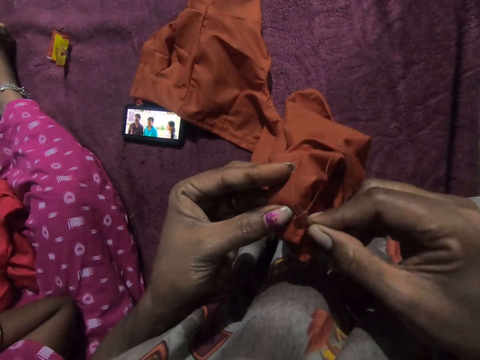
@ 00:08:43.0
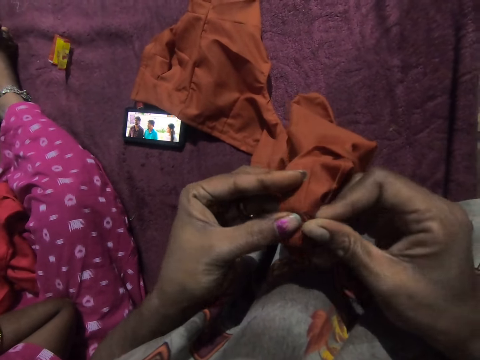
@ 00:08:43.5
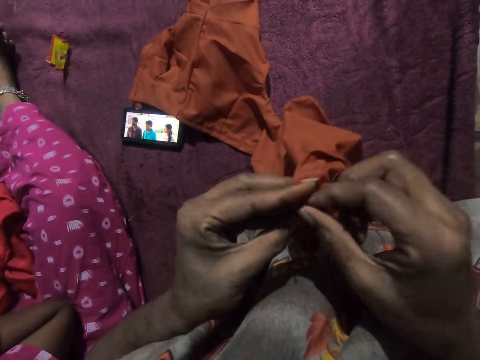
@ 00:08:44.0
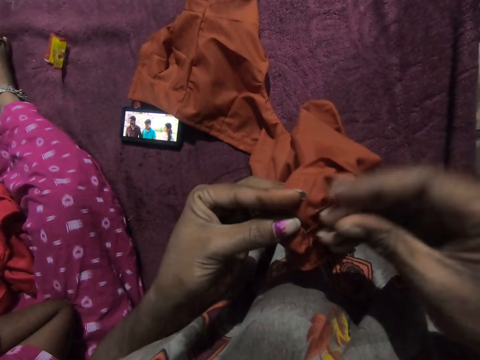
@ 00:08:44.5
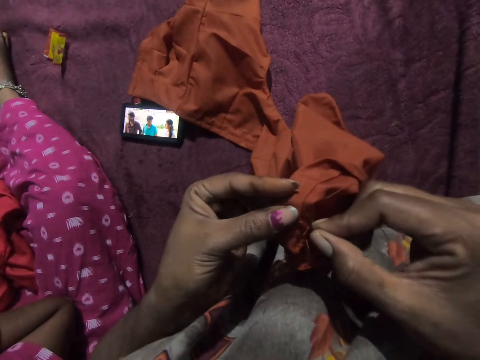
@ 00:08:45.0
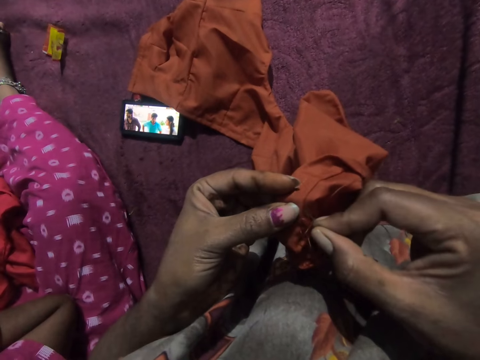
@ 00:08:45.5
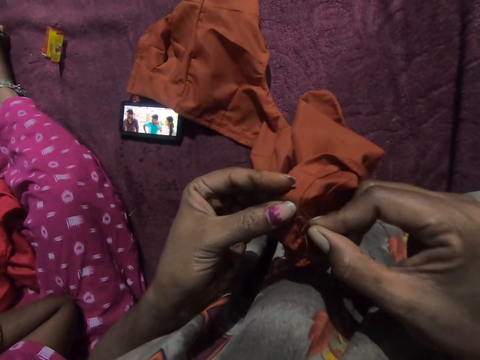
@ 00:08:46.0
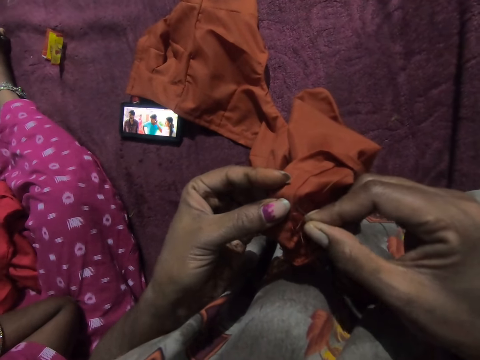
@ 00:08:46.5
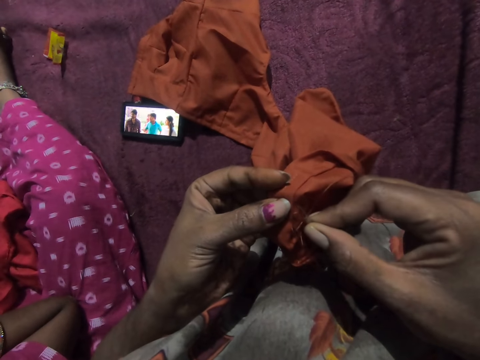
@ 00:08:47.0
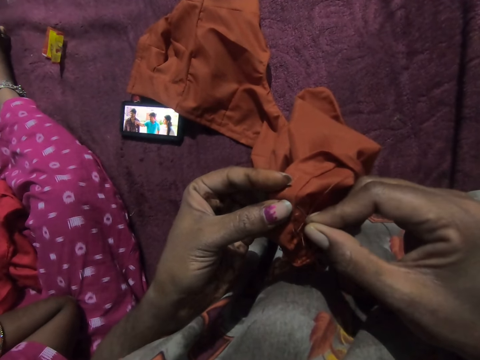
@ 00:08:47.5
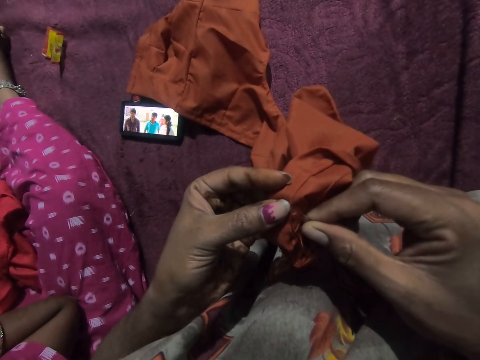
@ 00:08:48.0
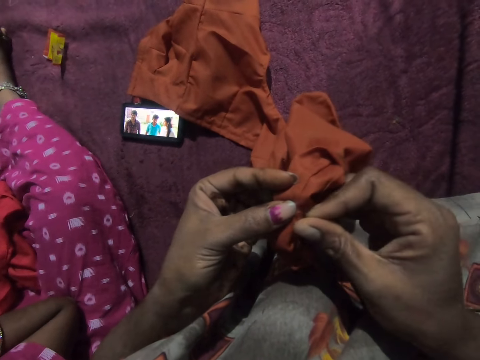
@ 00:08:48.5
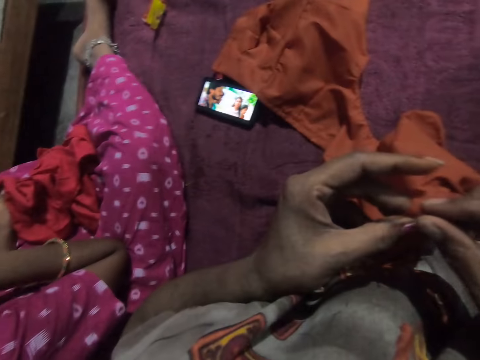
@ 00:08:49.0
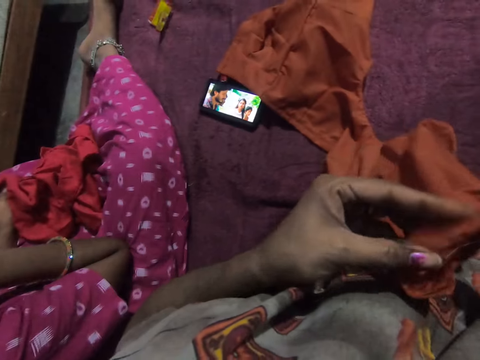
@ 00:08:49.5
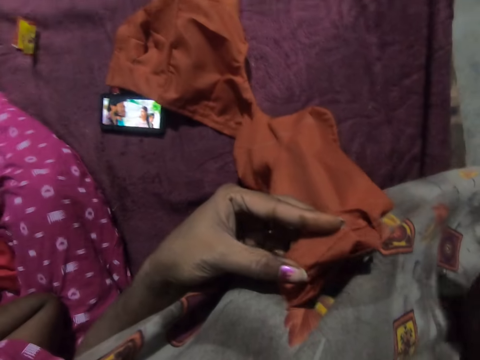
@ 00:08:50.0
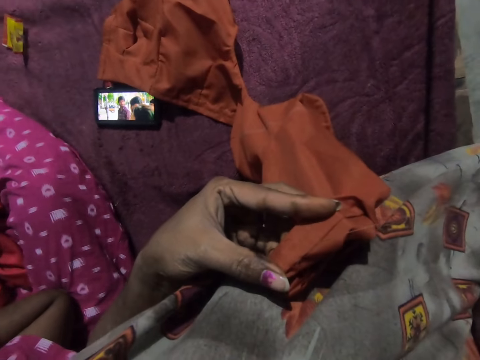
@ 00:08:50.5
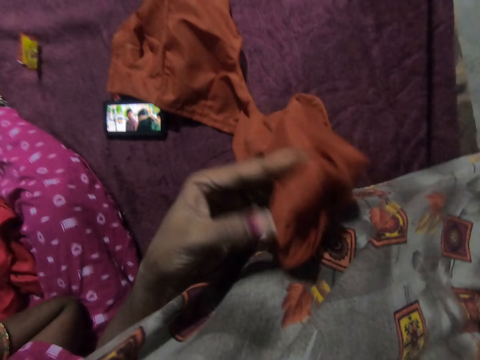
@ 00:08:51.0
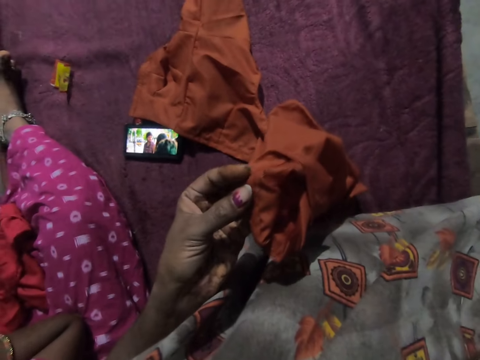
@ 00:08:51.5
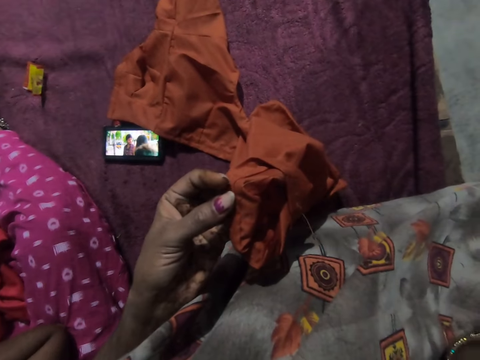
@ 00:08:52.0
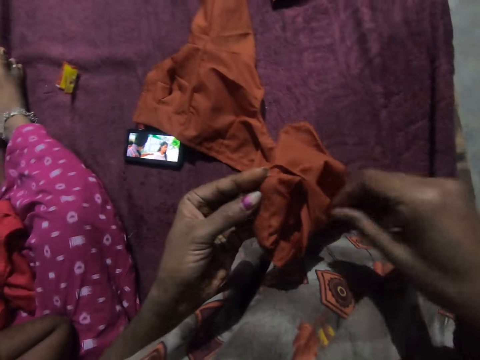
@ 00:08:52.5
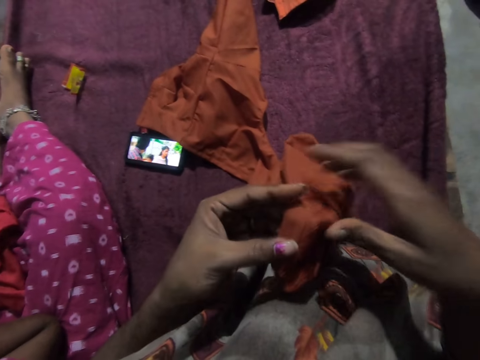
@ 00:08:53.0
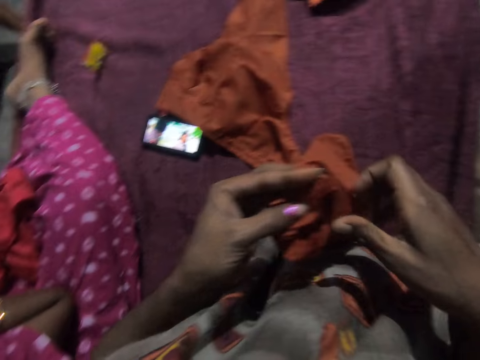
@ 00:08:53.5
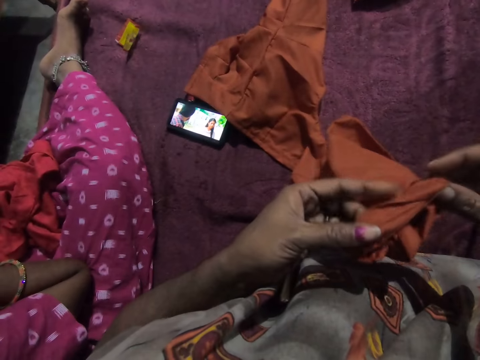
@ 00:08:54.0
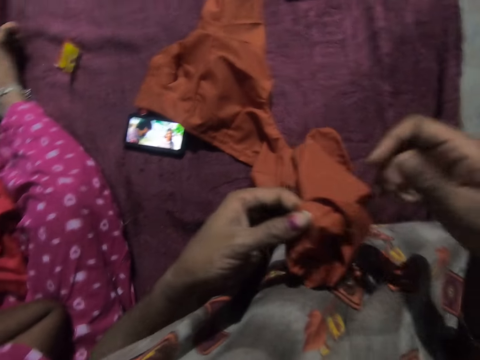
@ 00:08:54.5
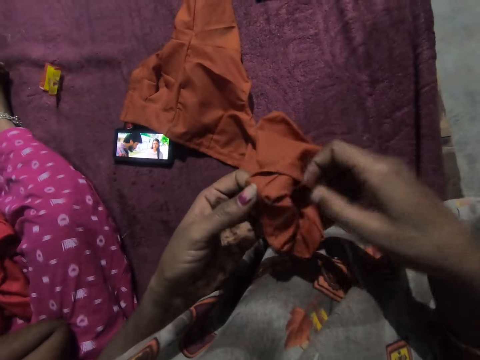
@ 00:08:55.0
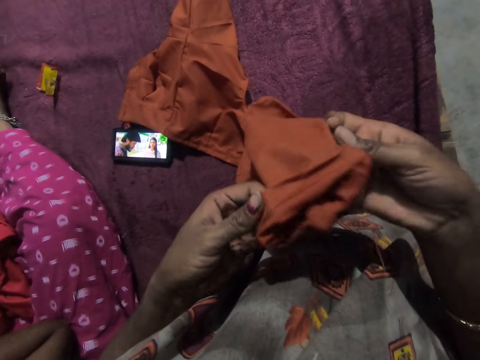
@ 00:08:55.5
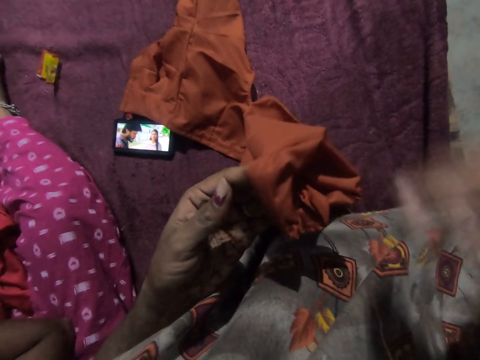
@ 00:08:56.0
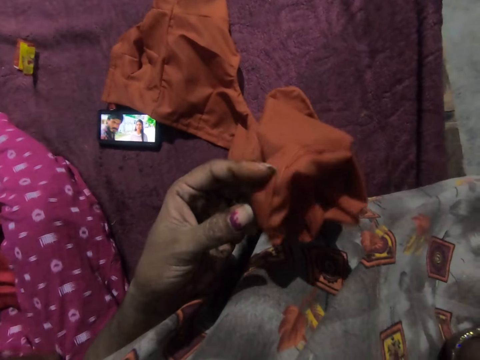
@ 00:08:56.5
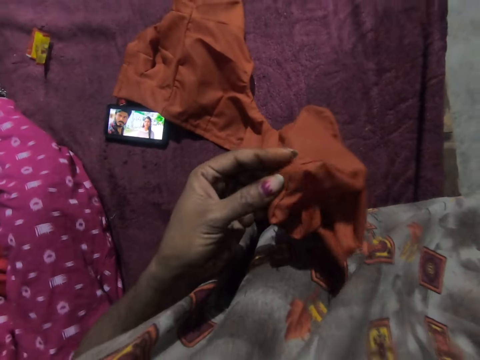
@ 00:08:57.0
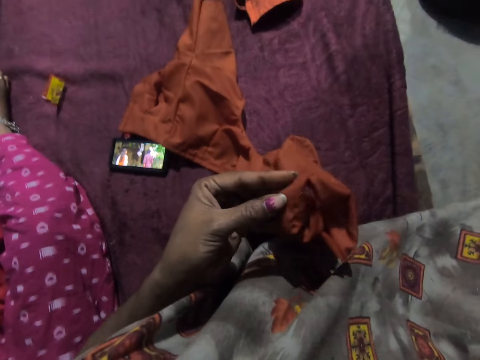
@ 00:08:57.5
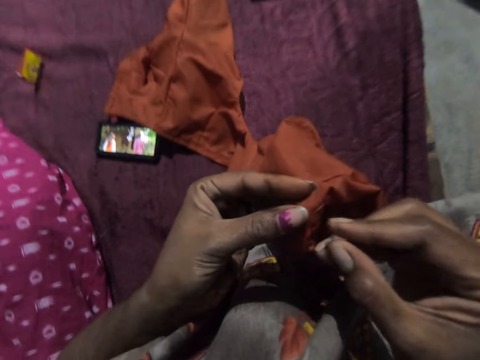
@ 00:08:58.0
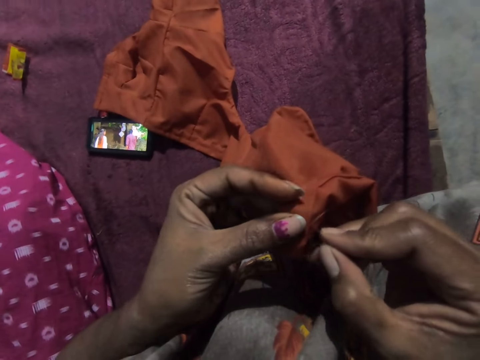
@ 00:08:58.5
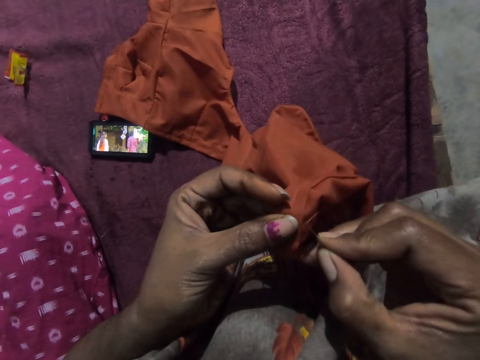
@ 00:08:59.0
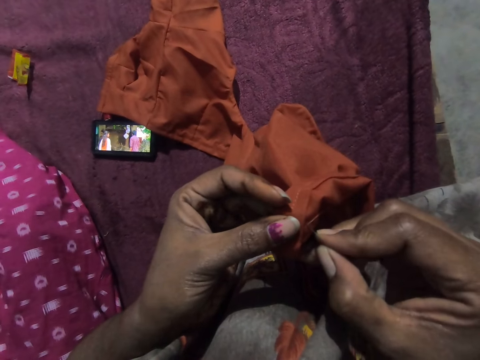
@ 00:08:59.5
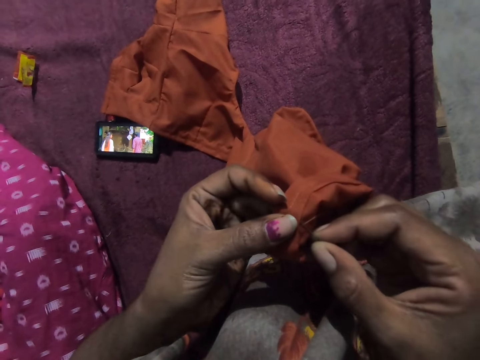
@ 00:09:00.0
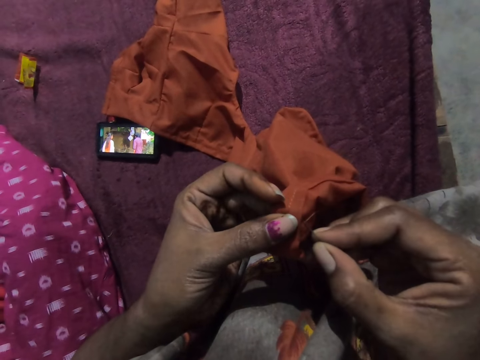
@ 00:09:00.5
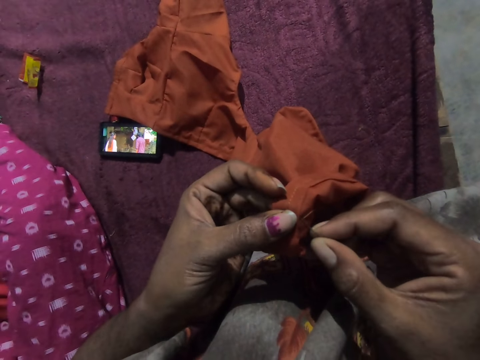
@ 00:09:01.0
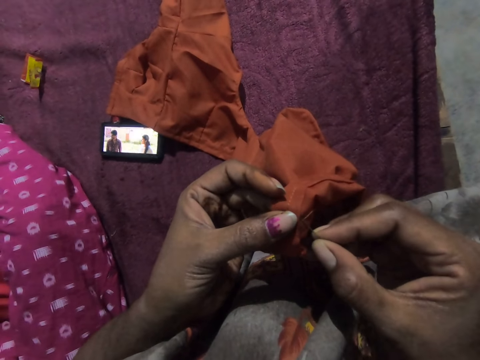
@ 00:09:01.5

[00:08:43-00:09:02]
The camera wearer places the needle in her mouth with her right hand. She holds the cloth with both hands. She picks up the needle from her mouth with her right hand. She sews the cloth in her left hand with the needle in her right hand.

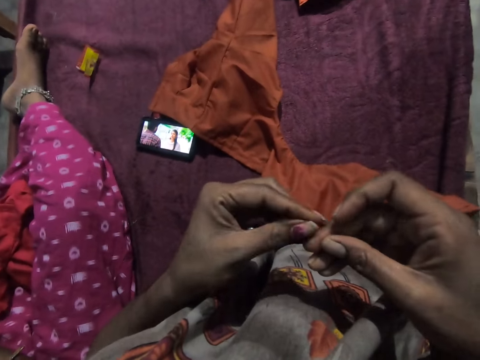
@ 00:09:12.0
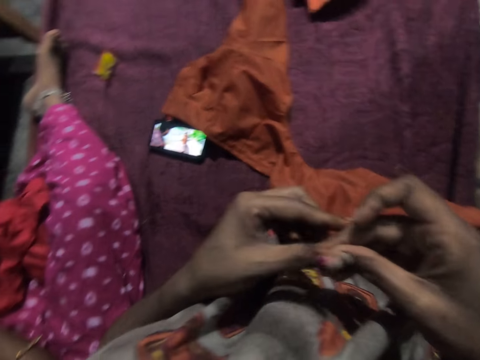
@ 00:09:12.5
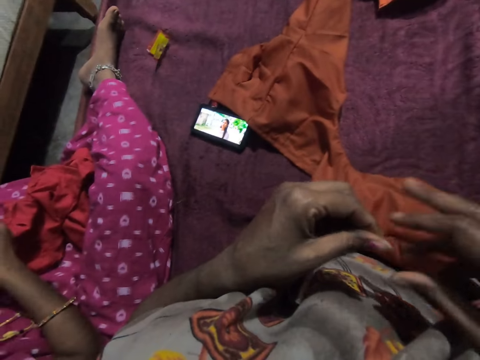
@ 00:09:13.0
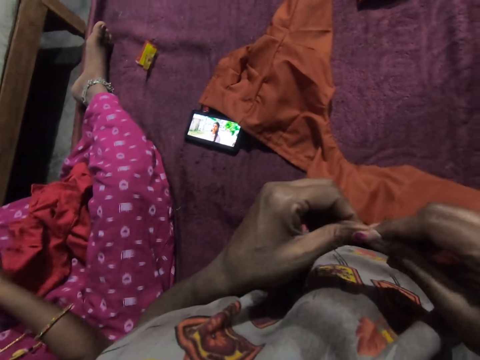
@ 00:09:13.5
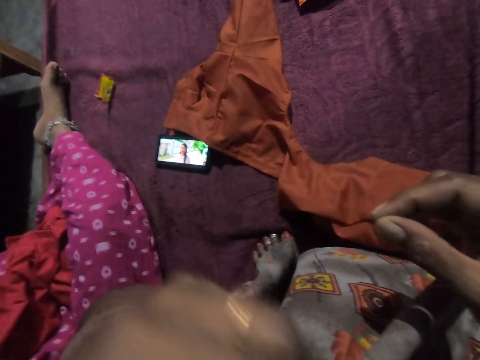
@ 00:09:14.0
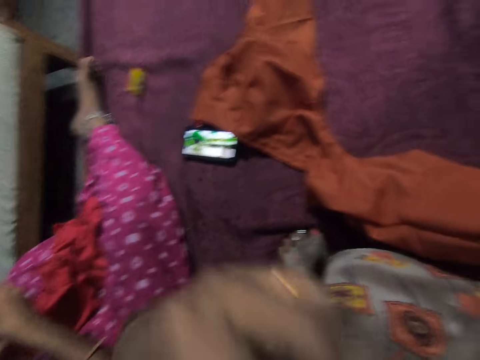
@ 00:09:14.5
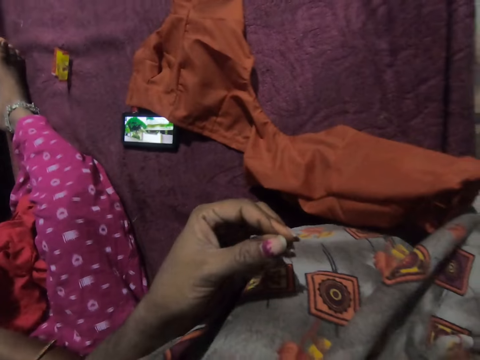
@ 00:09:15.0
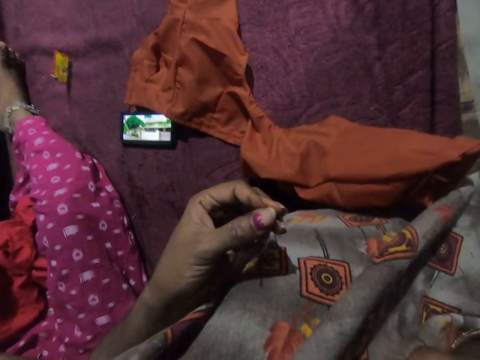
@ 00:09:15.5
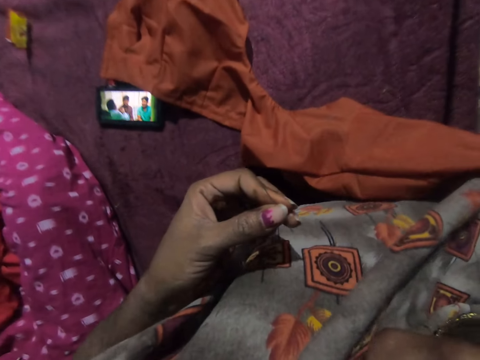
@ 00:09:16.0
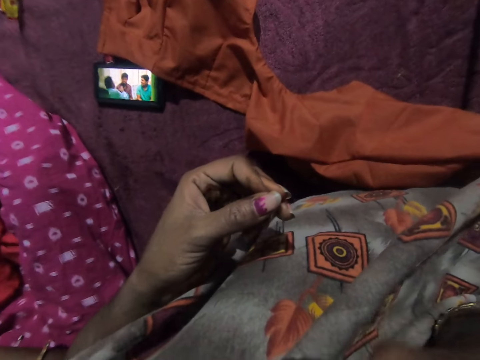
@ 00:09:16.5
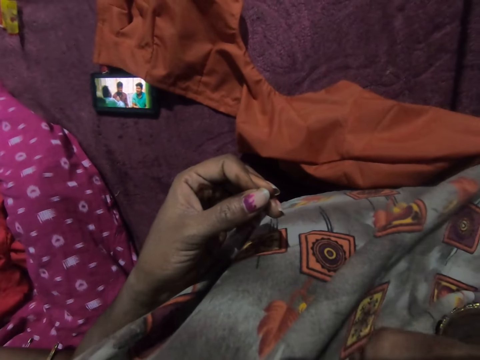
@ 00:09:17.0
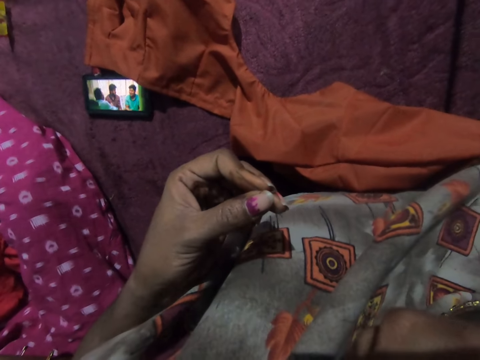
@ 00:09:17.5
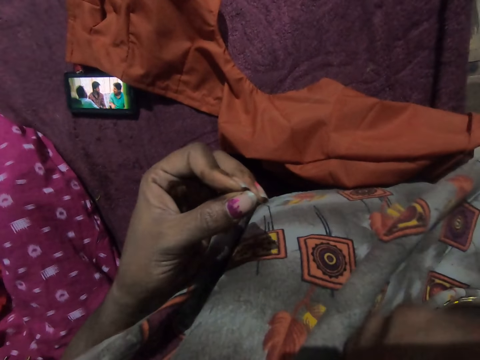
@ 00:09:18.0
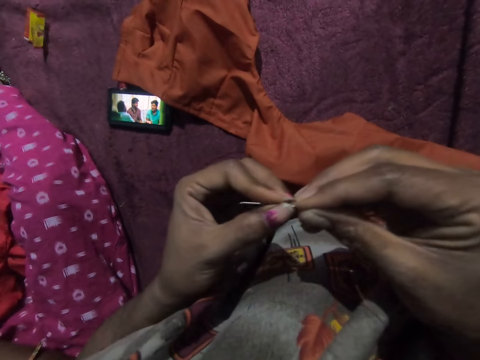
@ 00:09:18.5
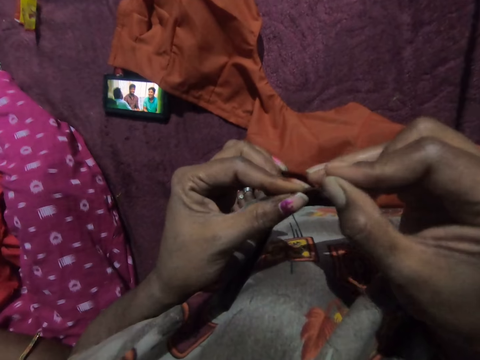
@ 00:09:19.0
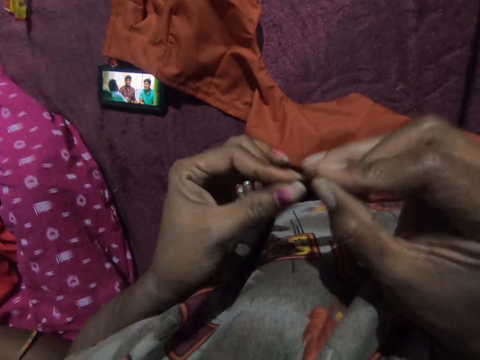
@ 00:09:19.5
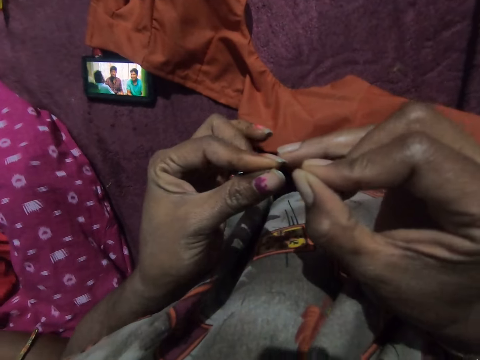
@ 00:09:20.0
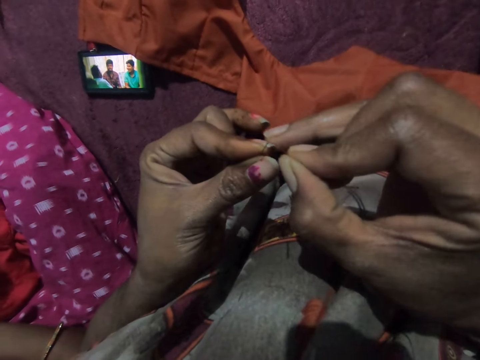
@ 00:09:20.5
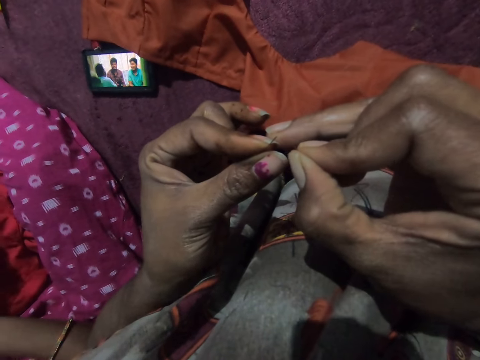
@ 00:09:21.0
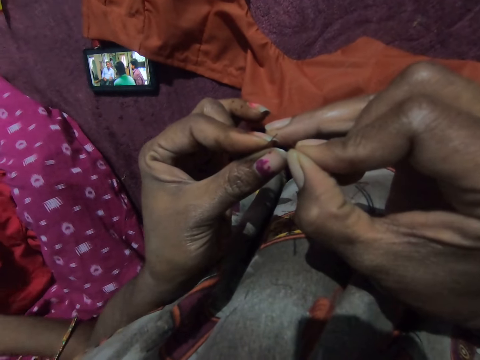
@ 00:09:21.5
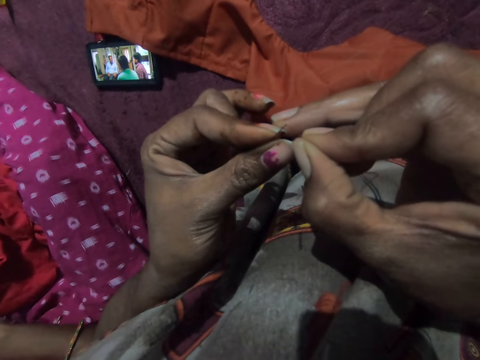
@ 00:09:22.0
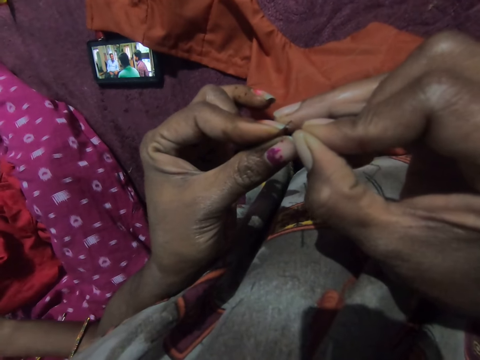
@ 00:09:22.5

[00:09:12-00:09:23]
The camera wearer passes a thread to her left hand with her right hand. She holds the thread with both hands. She touches something. She picks the needle from her mouth with her left hand. She threads the needle in her left hand with the thread in her right hand.
